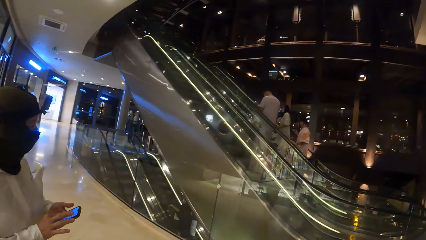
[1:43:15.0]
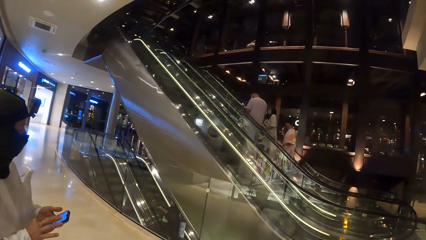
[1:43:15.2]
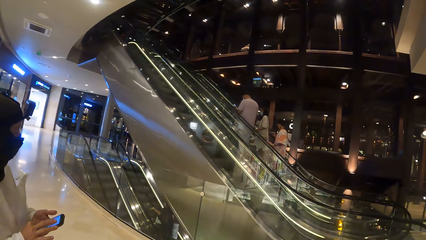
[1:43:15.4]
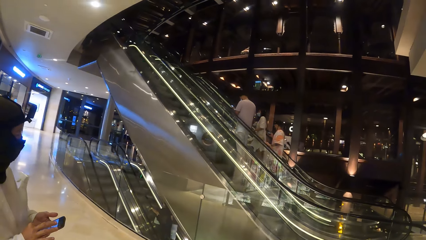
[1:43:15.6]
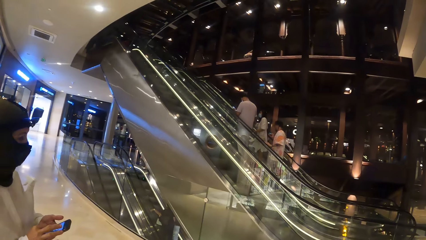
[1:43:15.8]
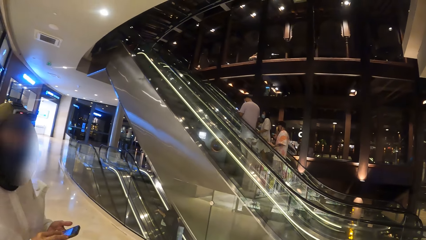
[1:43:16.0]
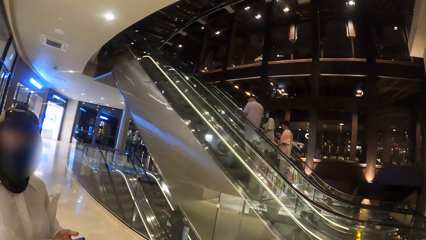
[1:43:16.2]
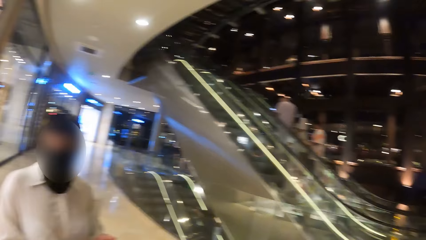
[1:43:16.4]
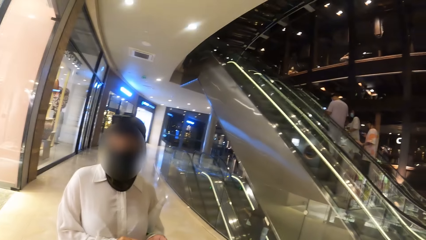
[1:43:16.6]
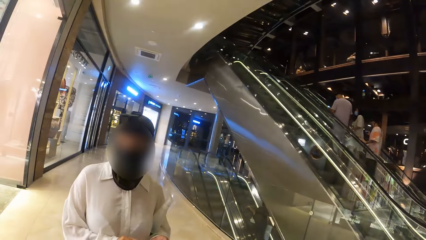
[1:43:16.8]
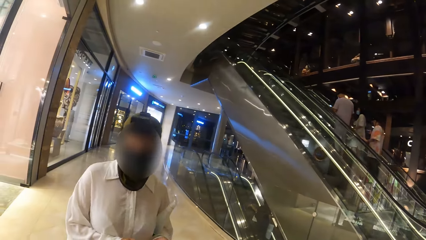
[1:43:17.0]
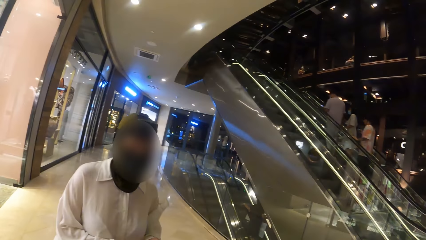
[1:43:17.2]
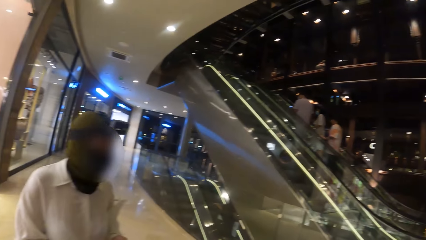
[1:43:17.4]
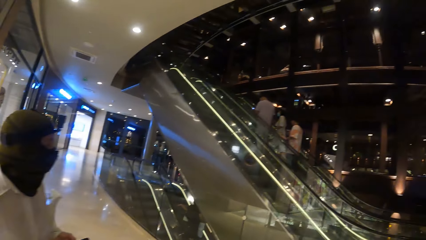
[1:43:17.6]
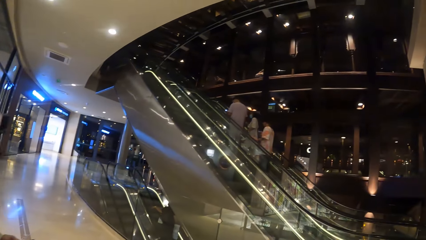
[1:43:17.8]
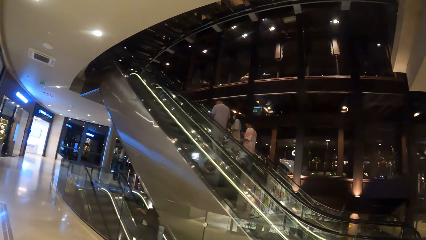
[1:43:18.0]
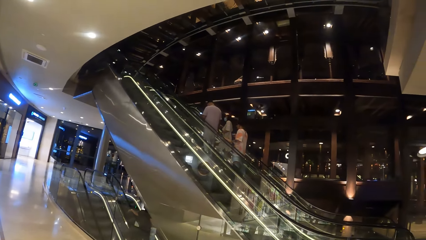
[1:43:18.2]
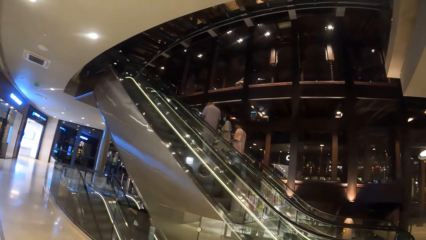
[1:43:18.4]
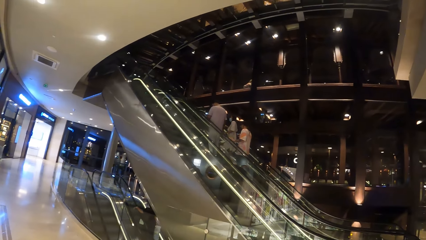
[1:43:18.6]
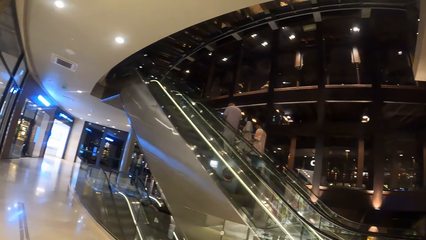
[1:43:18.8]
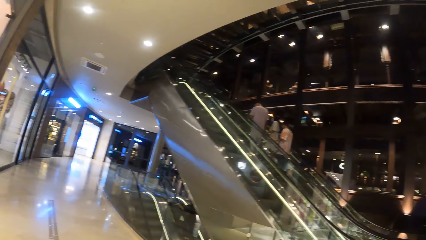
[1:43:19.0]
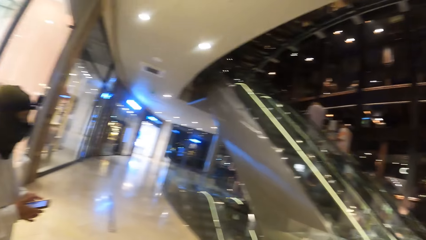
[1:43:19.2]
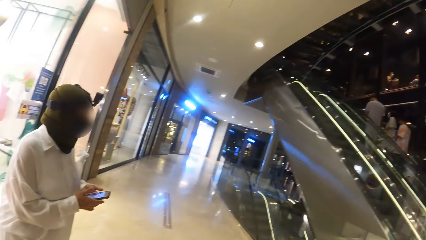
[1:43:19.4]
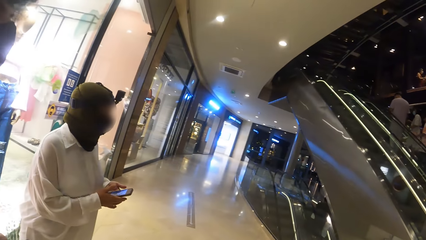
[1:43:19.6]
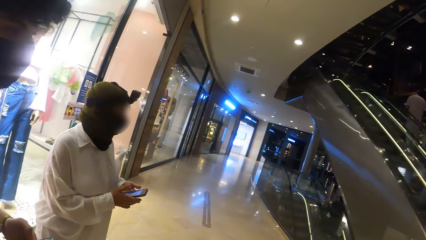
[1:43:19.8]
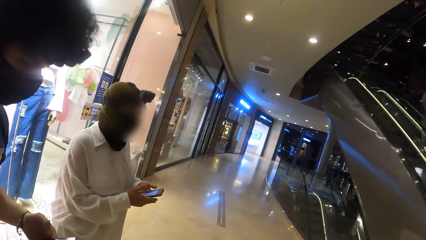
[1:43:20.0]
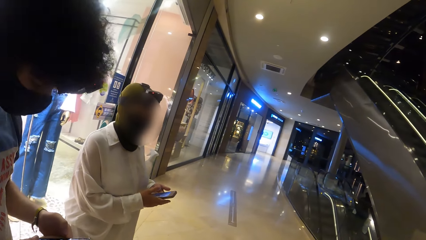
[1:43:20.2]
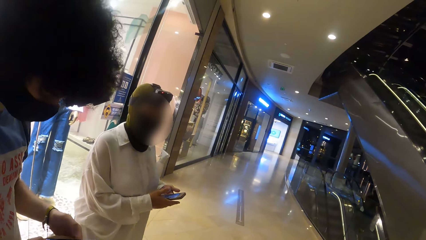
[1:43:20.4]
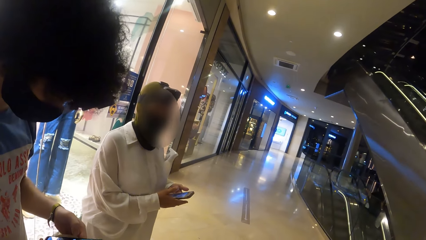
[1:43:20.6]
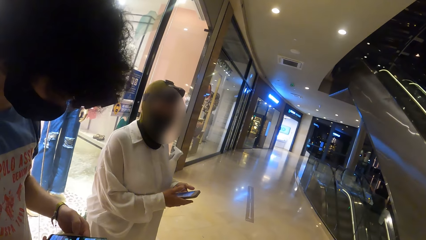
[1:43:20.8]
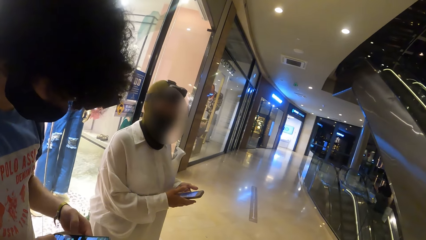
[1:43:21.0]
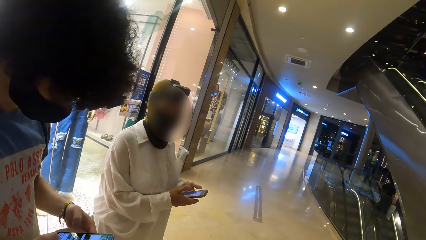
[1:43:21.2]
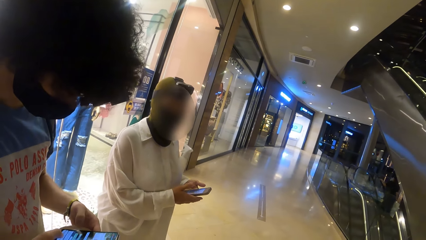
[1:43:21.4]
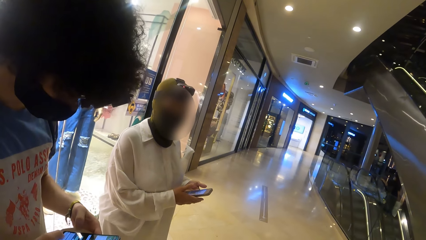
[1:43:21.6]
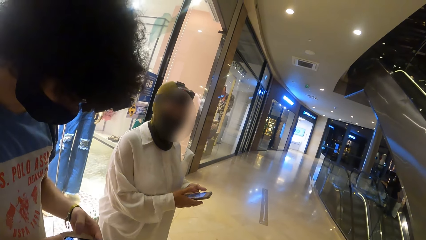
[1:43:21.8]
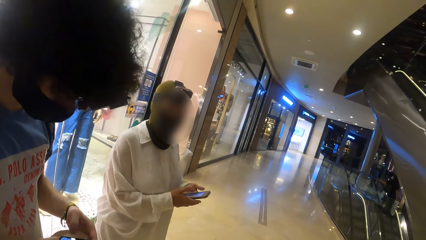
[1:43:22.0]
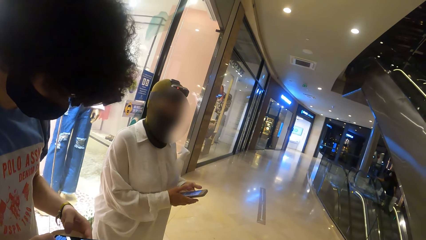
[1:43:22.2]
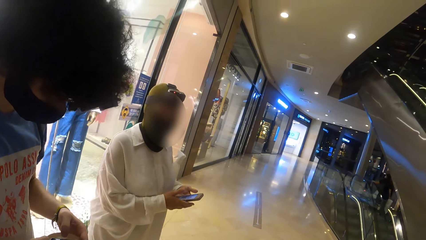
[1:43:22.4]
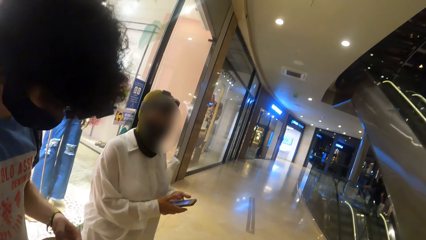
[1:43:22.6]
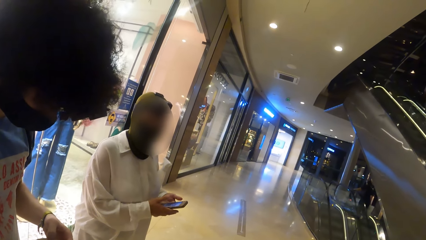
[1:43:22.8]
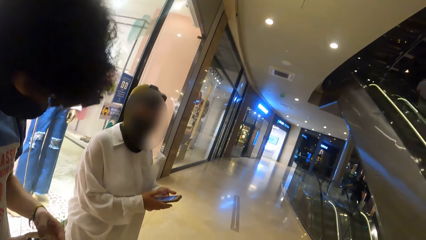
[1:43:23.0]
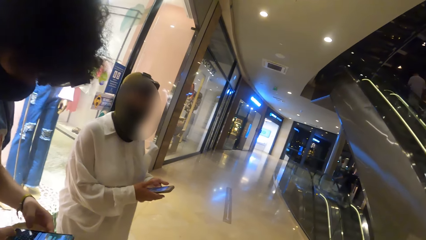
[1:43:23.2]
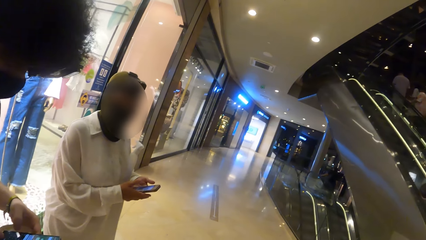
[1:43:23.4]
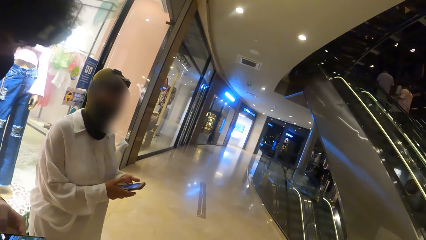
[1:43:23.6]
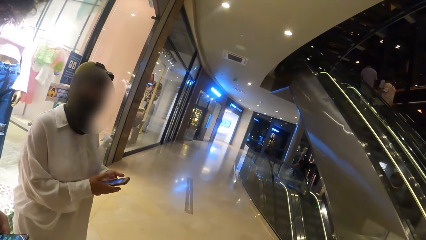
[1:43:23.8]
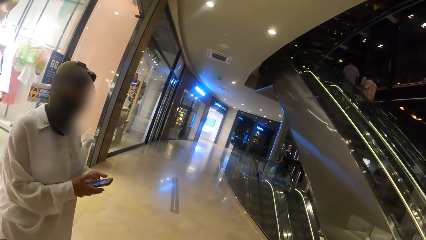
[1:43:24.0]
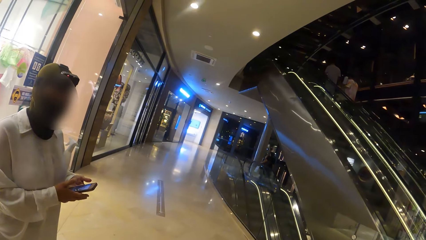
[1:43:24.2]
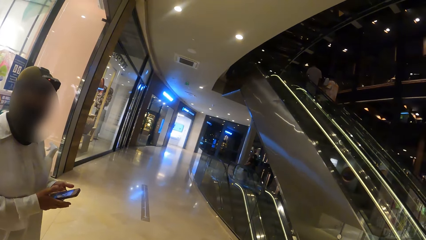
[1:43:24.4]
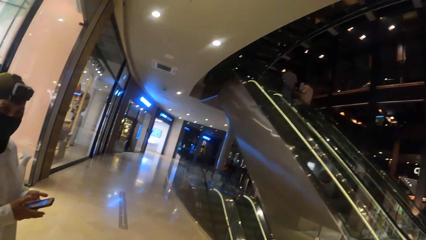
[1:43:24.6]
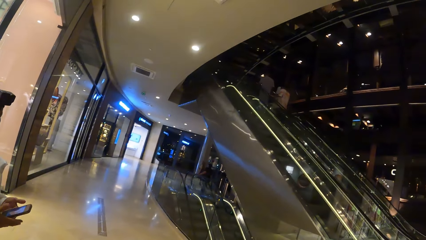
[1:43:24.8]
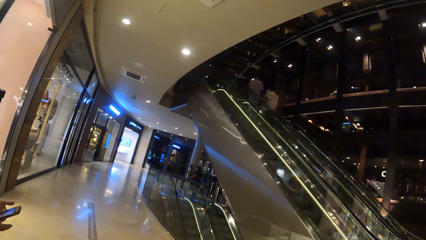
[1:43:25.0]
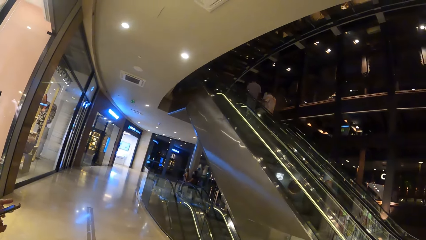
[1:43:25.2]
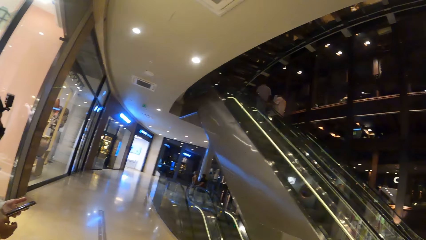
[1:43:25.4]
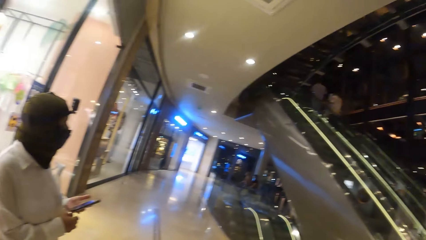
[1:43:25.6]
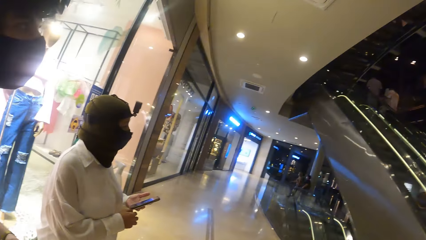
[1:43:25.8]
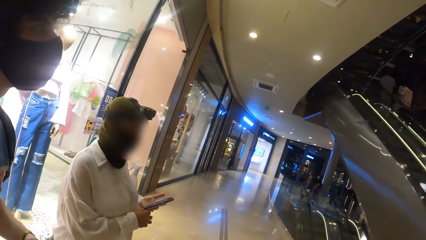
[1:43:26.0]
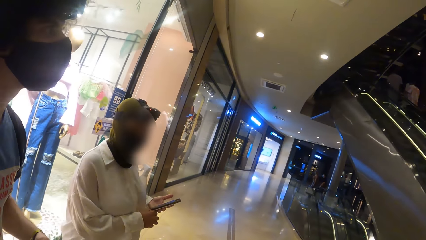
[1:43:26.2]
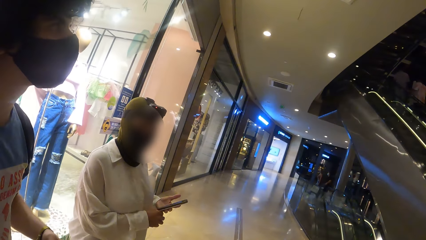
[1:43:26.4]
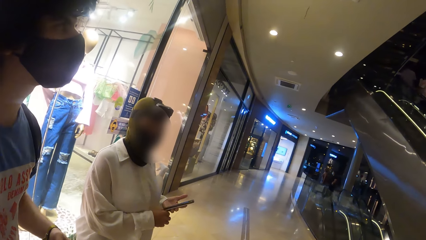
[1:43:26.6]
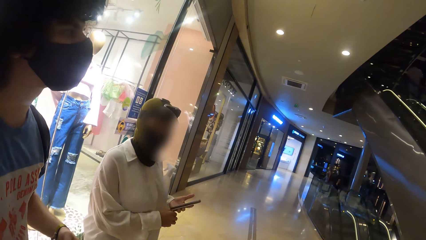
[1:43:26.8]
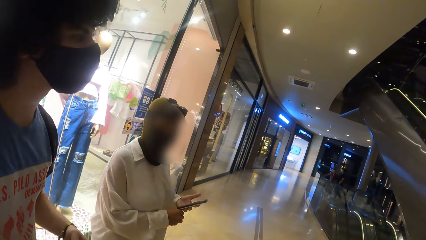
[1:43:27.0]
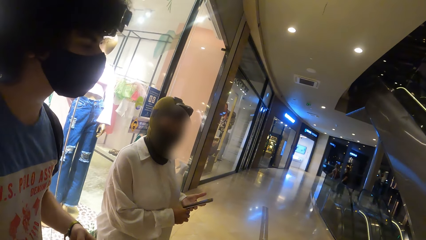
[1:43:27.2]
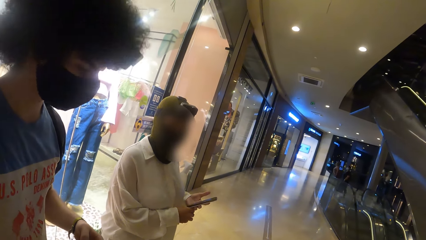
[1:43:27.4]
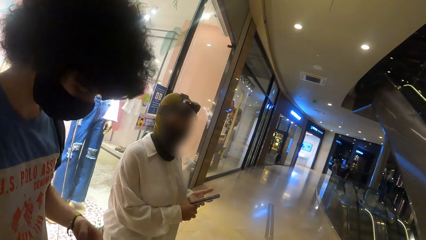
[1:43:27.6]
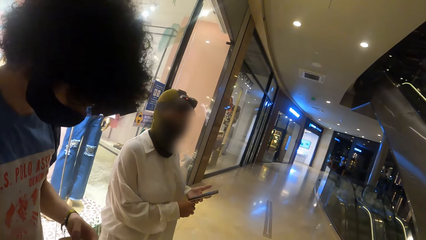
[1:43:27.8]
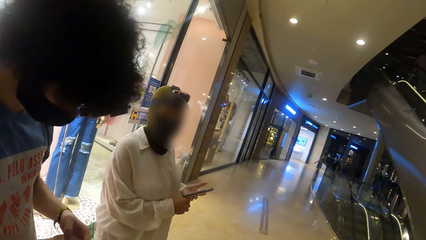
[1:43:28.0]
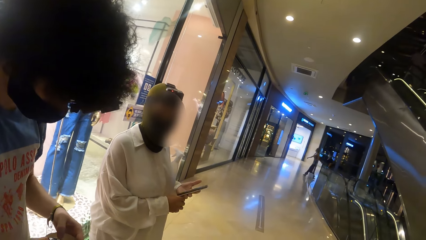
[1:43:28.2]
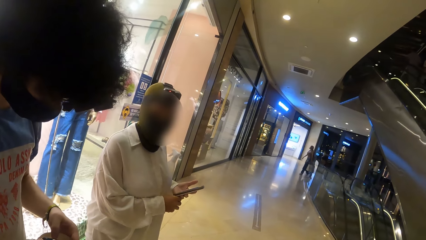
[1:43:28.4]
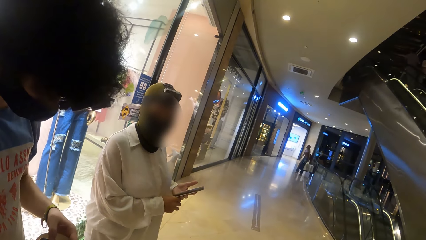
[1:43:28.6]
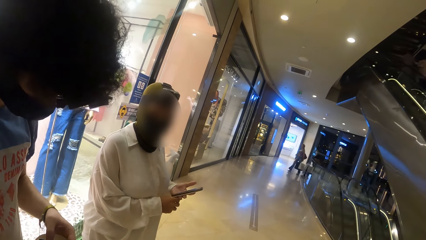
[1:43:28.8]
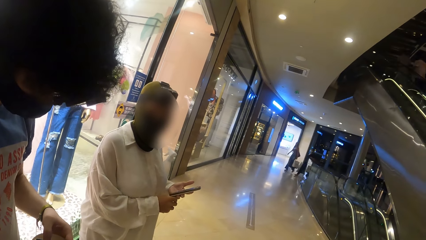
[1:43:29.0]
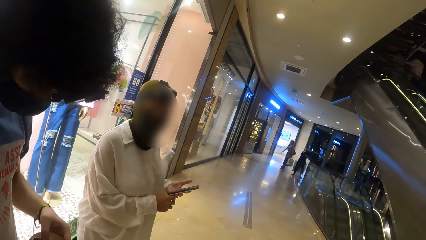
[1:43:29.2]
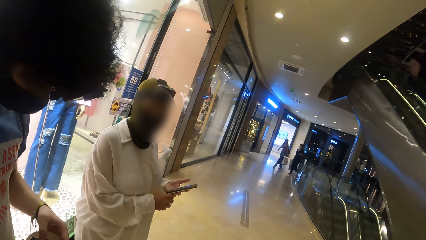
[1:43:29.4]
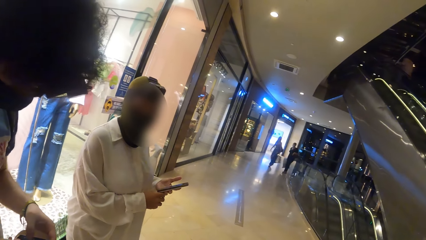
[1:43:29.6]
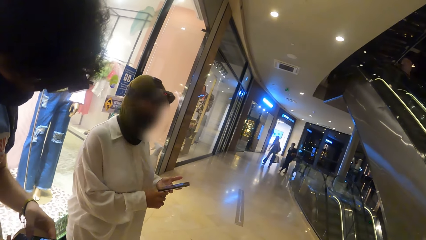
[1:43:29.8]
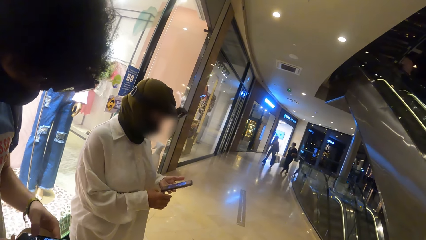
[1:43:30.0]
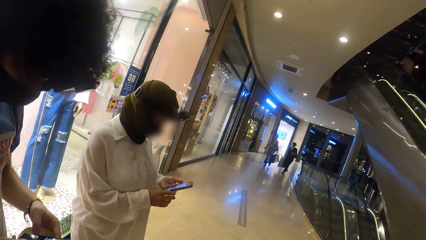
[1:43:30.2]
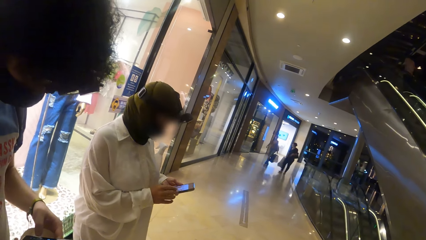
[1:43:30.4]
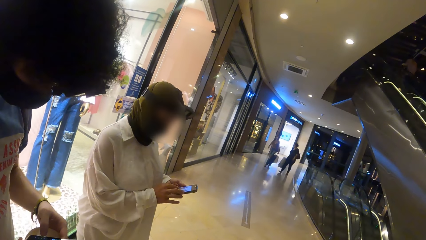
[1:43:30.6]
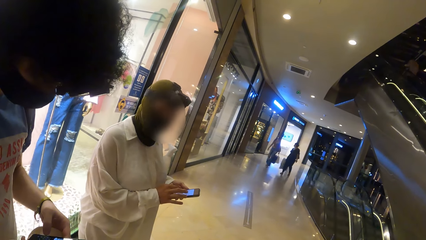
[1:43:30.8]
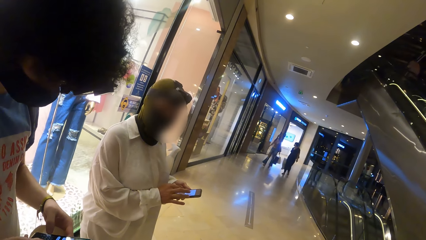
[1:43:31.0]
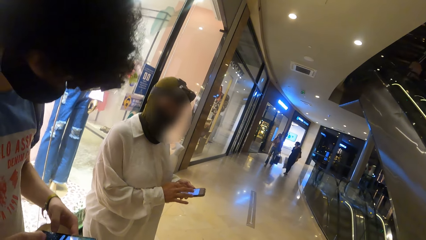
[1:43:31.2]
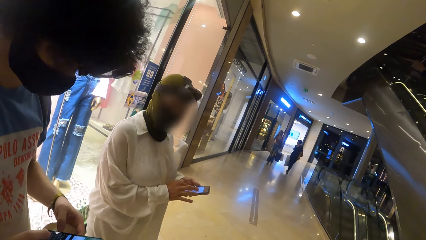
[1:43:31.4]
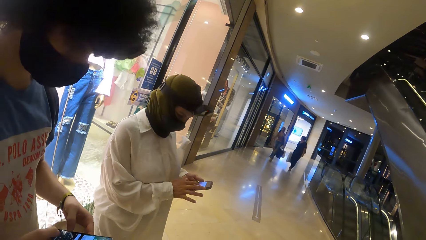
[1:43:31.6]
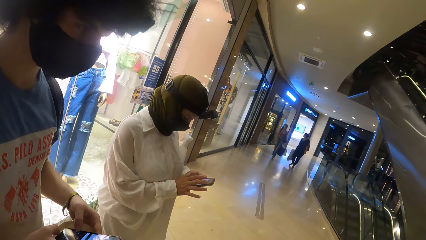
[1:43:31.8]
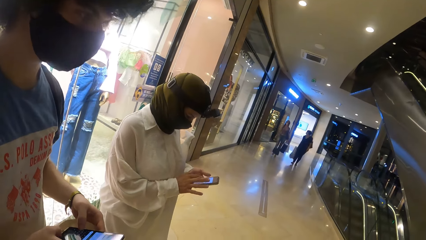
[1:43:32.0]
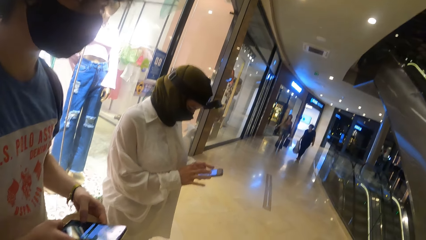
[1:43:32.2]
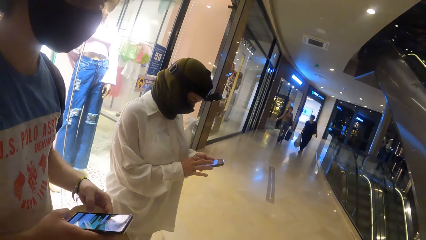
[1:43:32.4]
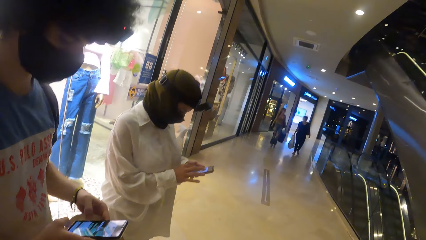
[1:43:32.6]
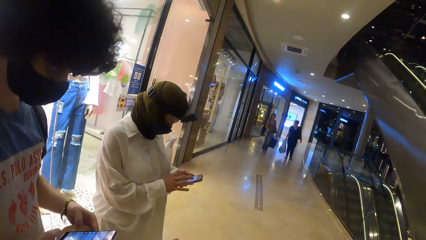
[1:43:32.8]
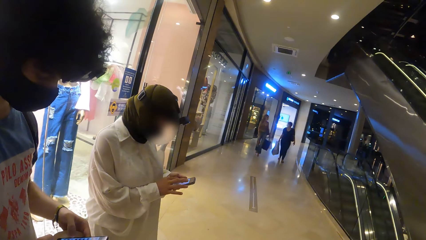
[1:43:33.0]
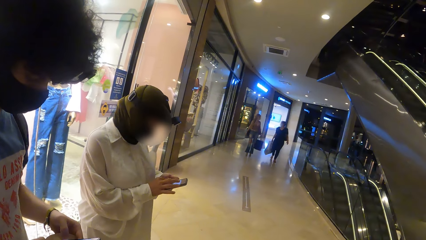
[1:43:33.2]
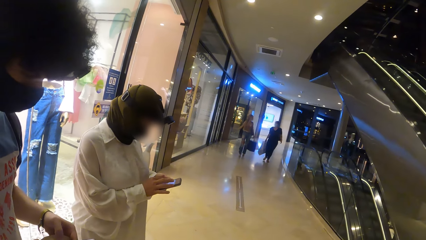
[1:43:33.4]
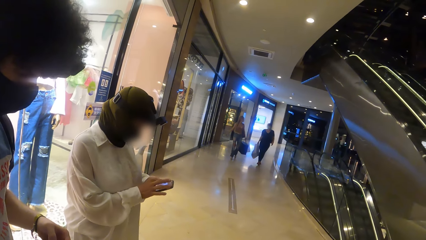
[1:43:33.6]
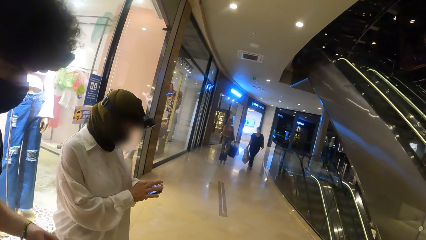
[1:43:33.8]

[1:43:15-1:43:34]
A woman looks around. The camera wearer looks around. A man operates the phone with his hands. The camera wearer looks around. The woman operates the phone.
